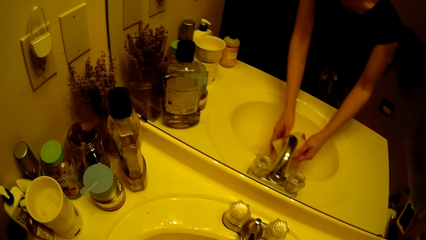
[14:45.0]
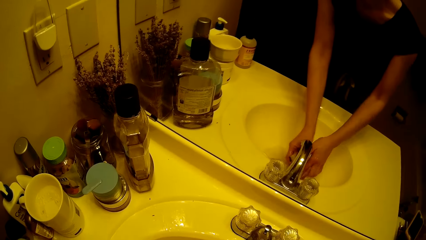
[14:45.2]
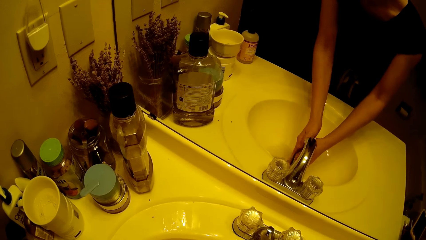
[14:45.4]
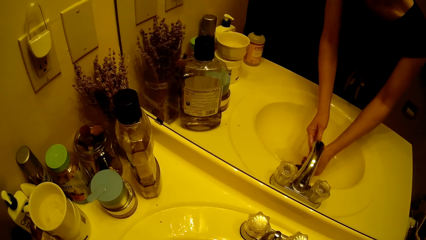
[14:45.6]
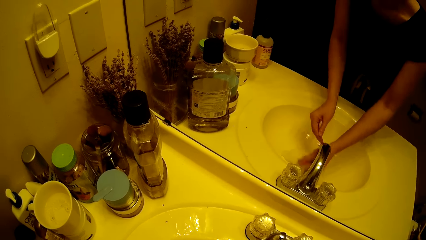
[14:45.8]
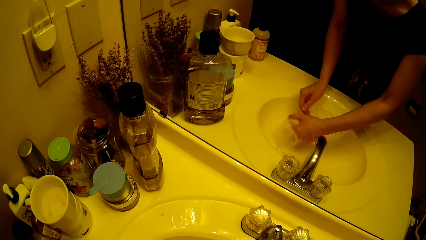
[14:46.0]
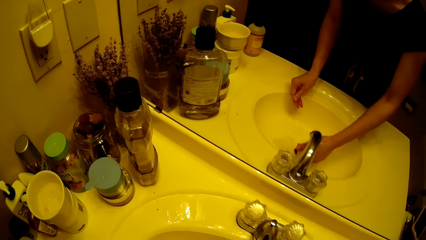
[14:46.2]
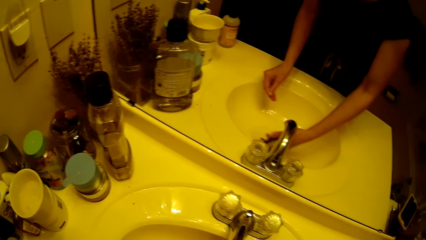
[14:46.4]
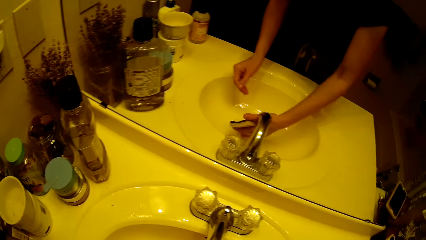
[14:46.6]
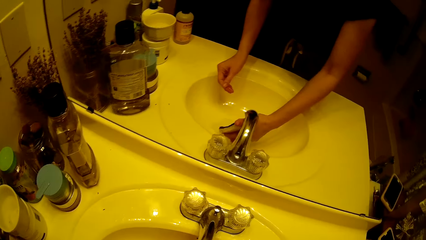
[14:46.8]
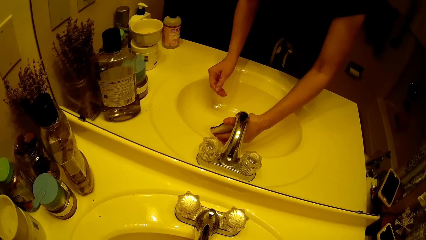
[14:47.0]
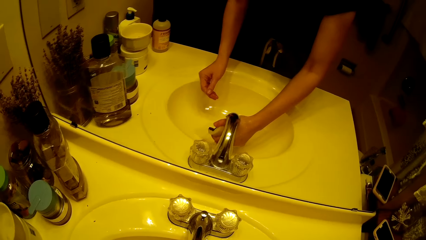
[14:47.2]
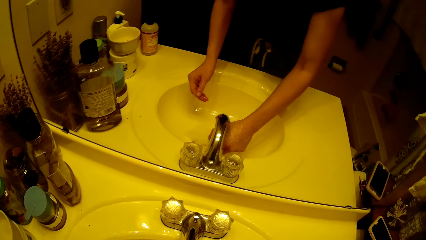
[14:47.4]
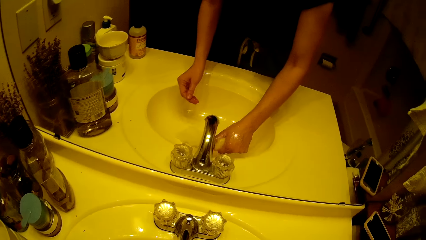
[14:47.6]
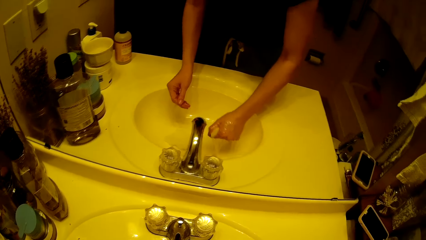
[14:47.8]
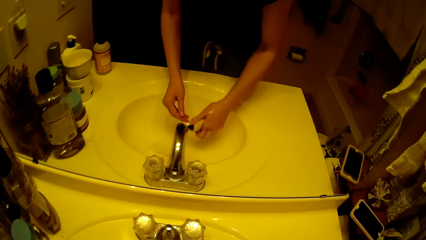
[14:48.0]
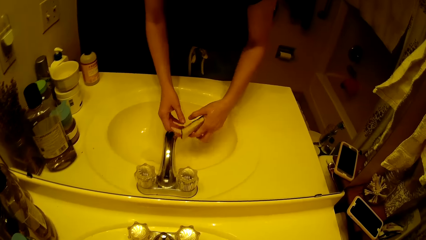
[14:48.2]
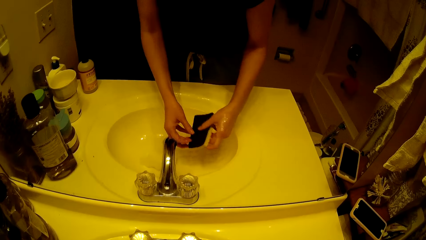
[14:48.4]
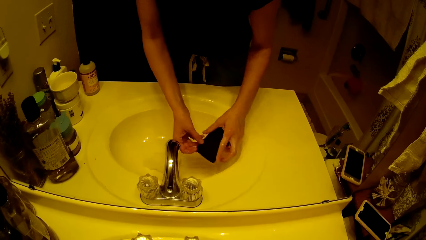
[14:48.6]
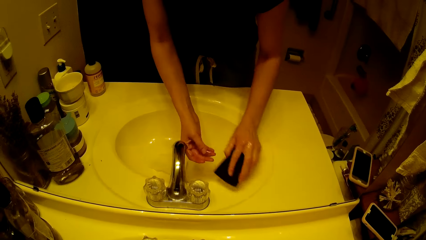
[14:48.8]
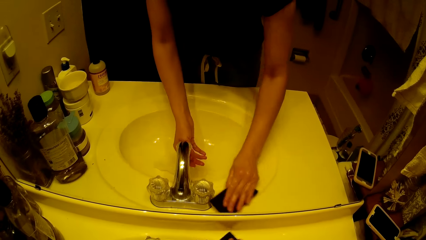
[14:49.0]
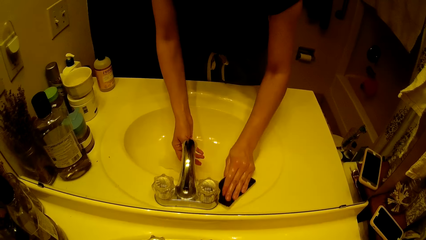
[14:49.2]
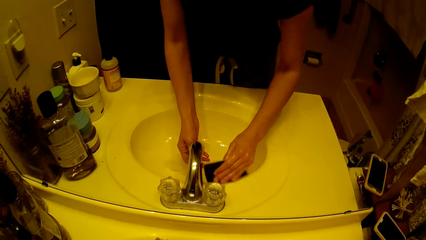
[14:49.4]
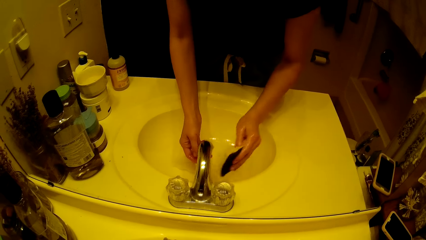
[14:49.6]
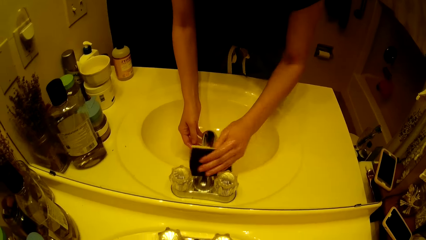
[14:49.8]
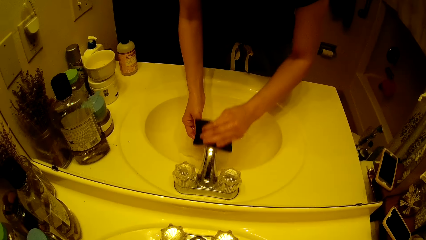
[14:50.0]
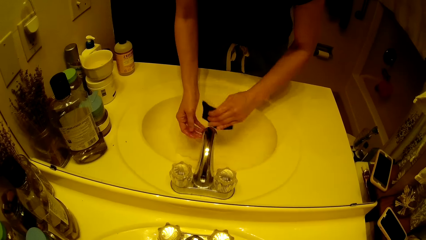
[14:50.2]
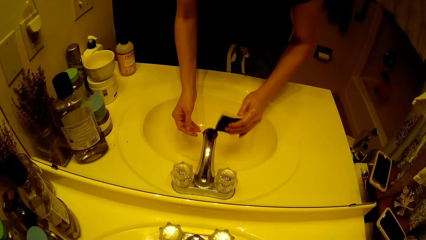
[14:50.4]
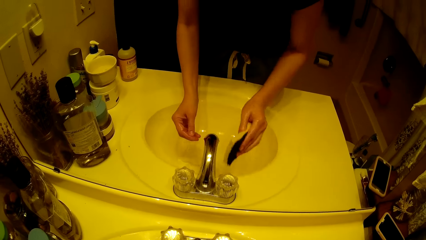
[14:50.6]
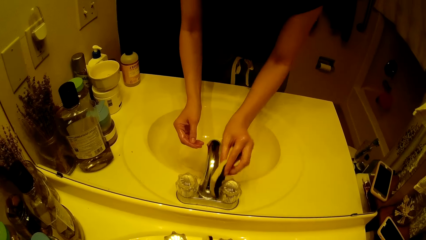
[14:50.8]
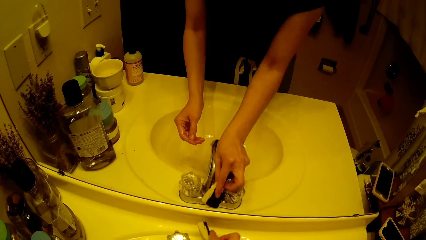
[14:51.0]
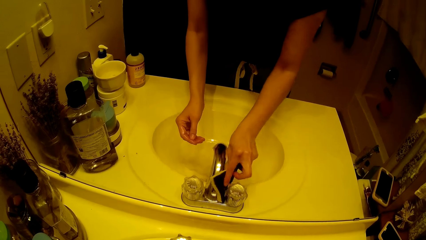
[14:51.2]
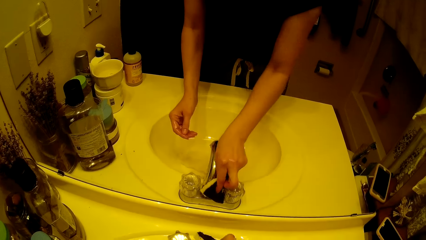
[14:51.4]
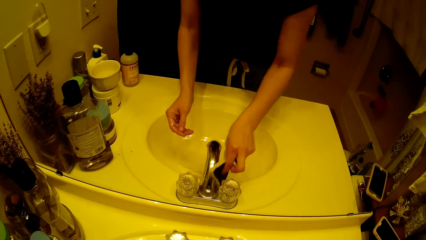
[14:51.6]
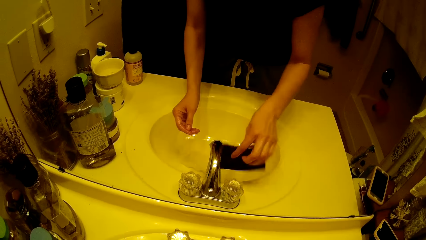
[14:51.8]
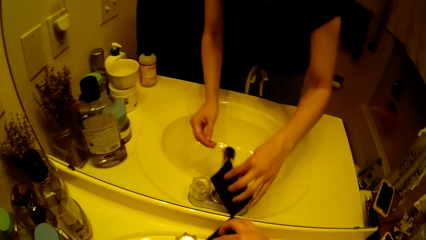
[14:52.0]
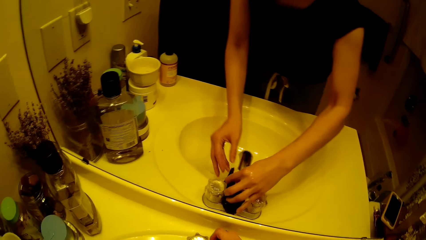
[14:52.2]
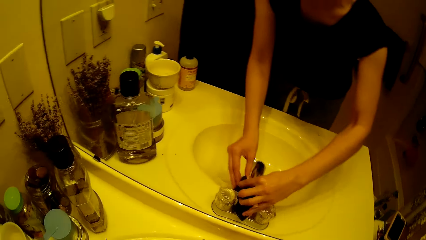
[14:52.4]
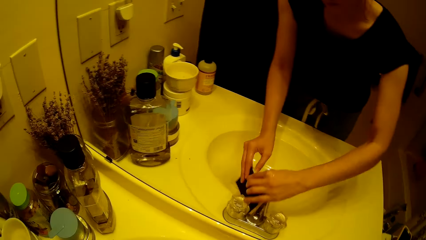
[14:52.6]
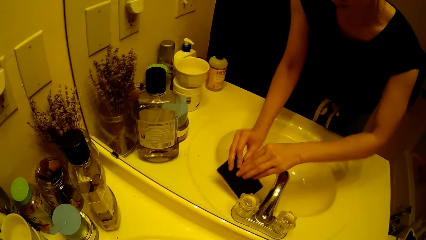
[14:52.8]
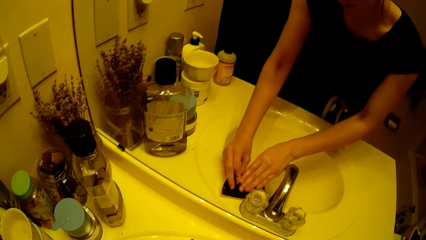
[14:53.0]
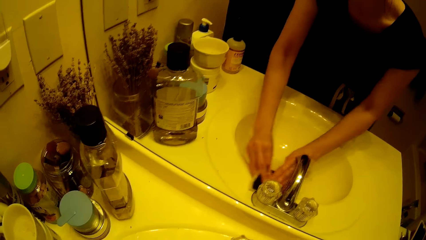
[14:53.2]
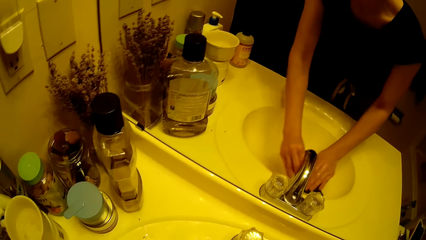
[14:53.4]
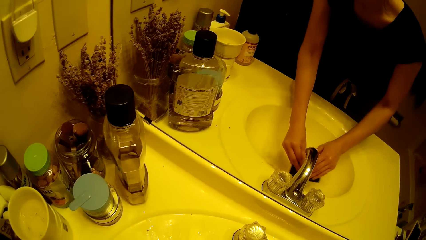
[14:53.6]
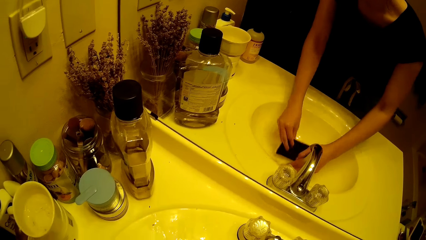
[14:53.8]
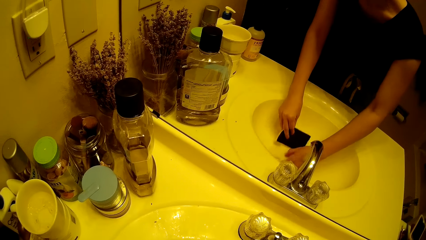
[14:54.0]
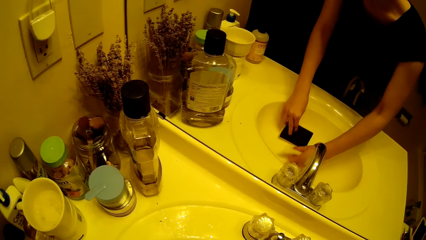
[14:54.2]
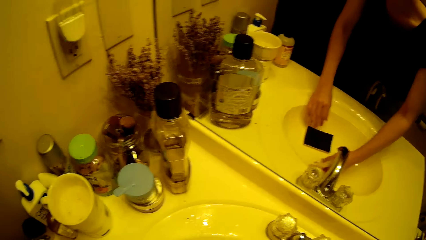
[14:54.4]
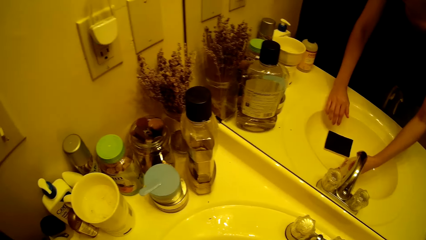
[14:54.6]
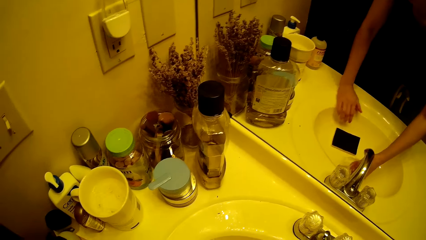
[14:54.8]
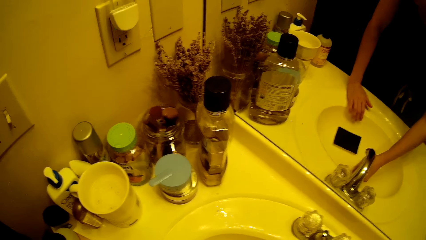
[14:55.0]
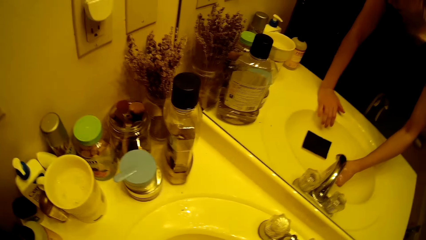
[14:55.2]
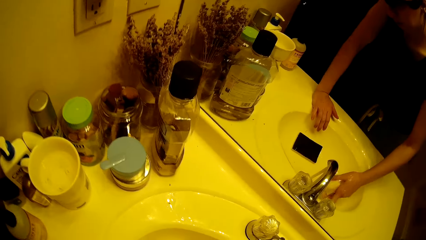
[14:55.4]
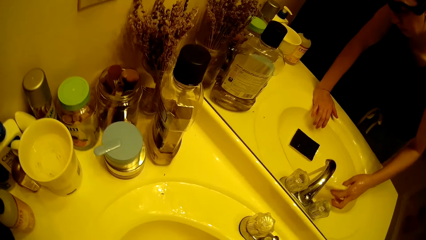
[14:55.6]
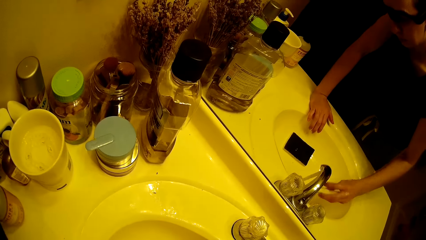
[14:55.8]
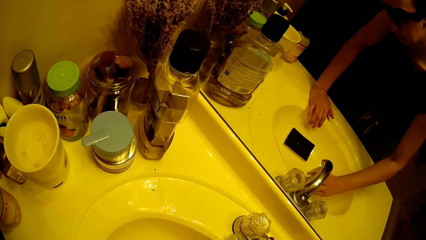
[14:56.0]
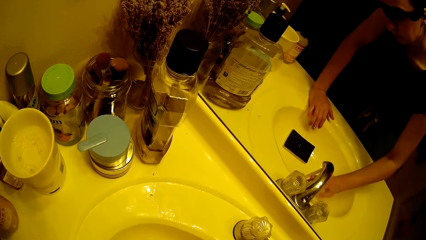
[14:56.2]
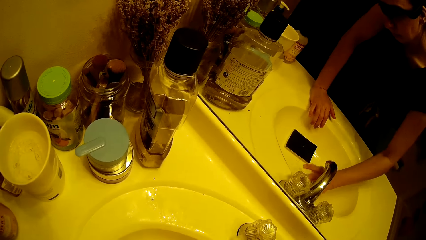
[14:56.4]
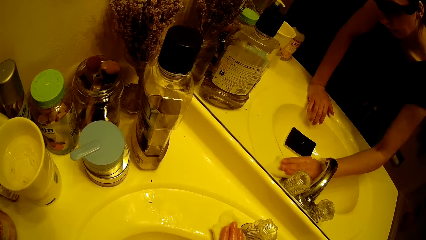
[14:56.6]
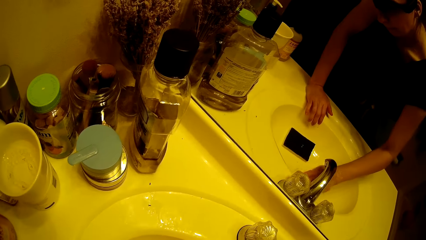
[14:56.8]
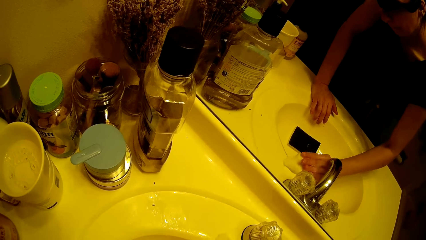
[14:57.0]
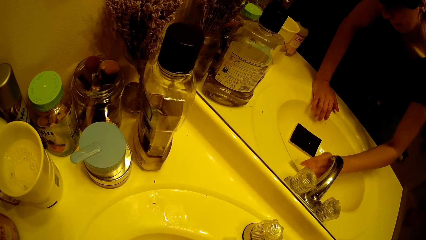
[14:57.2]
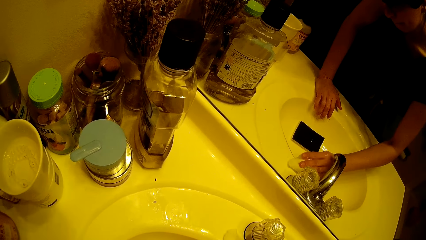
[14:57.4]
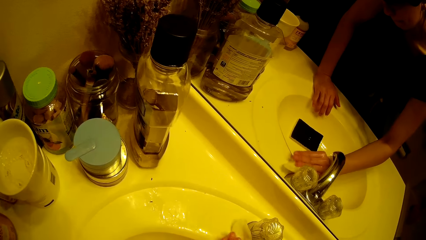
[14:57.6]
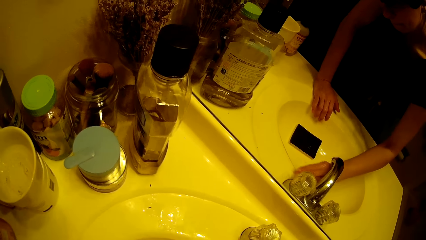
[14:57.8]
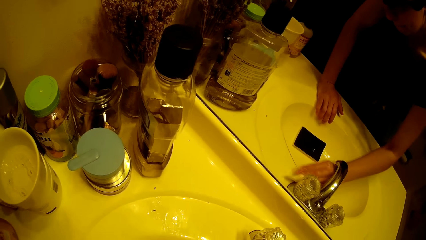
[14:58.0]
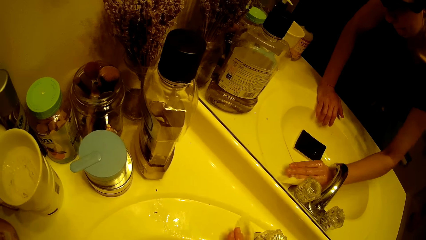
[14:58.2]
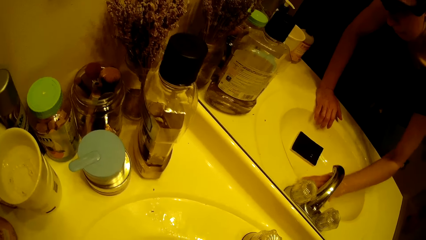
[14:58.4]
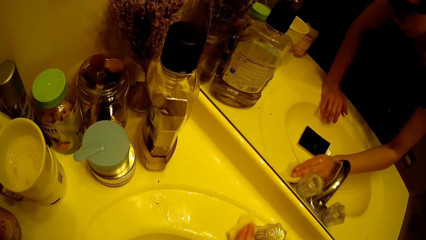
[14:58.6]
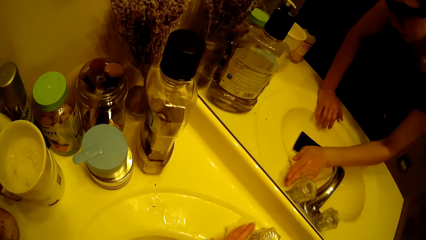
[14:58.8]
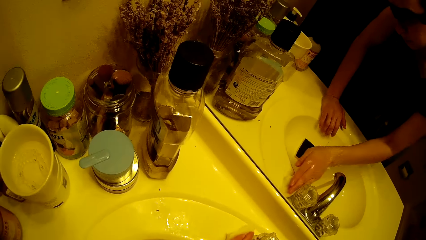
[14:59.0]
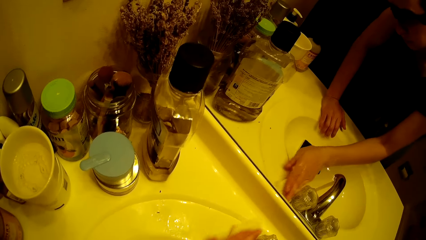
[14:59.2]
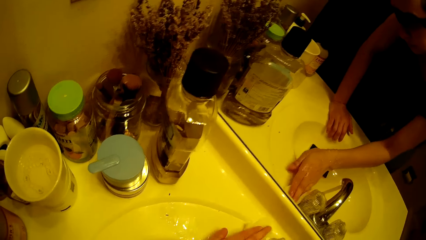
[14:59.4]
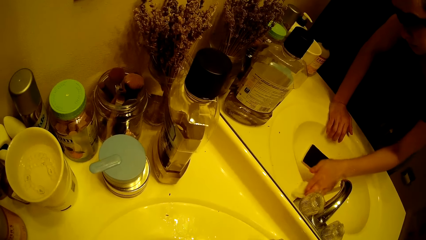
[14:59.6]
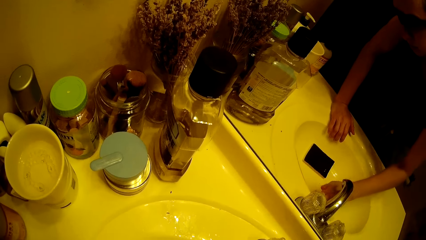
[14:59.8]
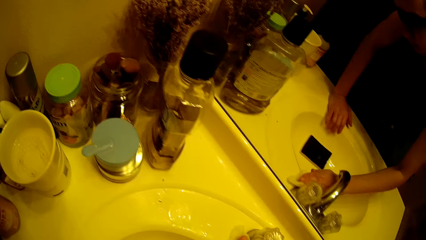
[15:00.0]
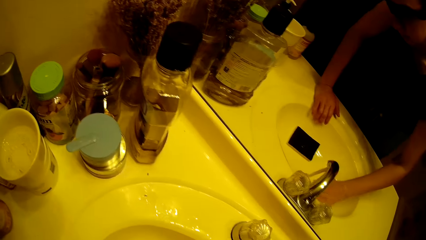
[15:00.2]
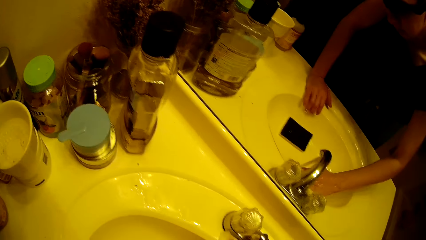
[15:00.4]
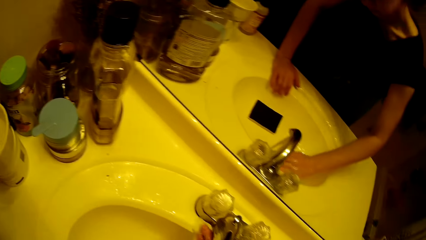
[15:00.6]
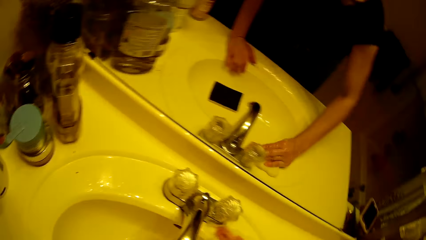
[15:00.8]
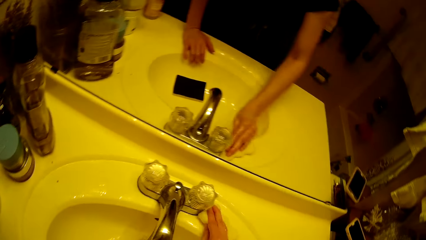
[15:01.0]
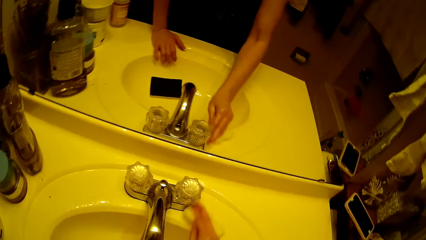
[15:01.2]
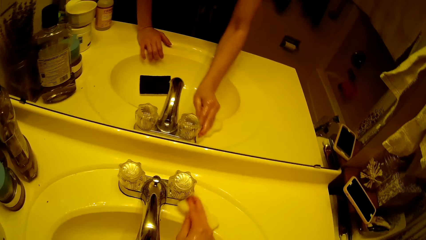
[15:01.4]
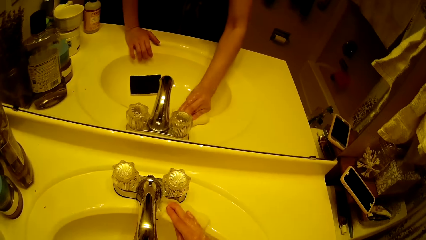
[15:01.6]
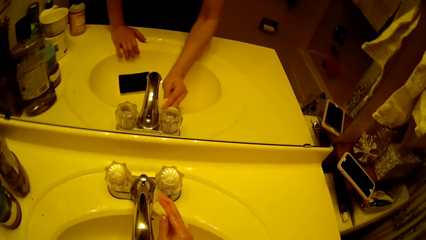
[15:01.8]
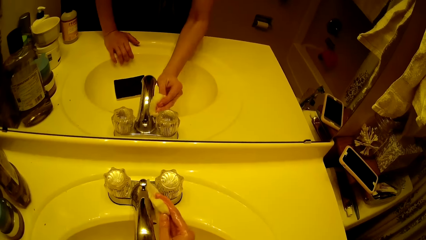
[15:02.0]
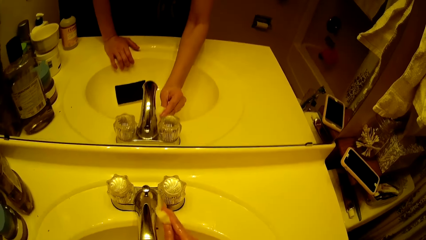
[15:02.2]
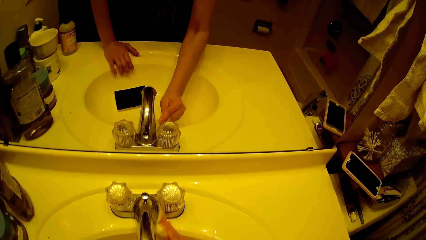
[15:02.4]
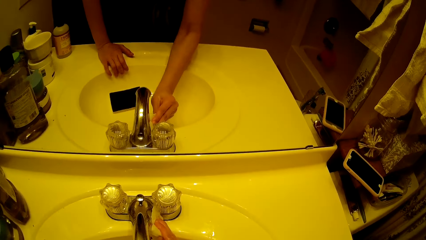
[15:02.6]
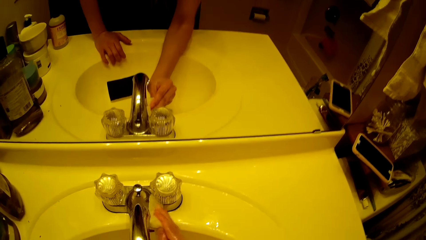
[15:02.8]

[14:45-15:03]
The camera wearer rinses the sponge under the running tap water with both hands. She cleans the sink with the sponge in her right hand. She cleans the tap with the sponge in her right hand. She transfers the sponge in her right hand to her left hand. She drops the sponge in her left hand in the sink. She picks up the sponge in the sink with her right hand. She cleans the sink with the sponge in her right hand. She wipes the tap.
